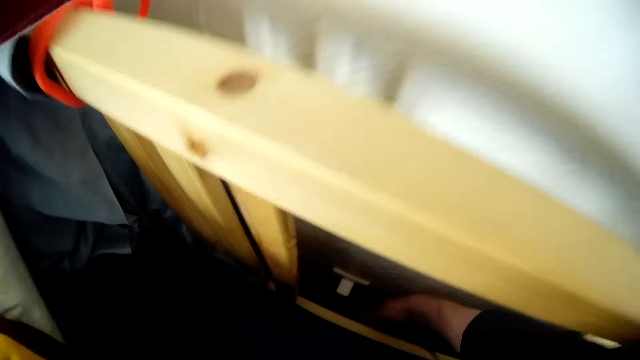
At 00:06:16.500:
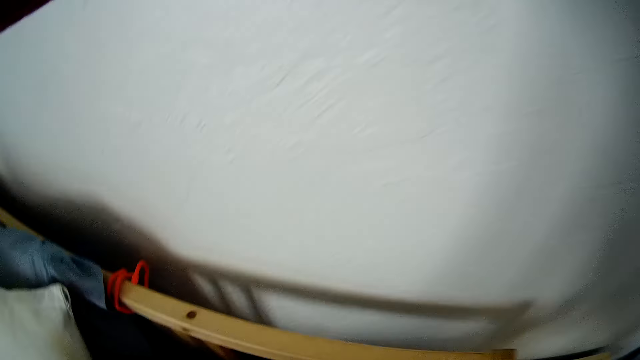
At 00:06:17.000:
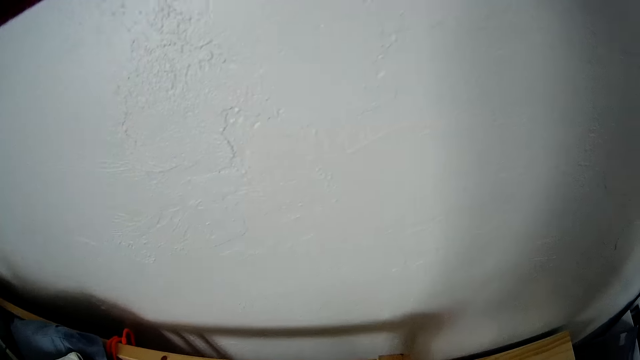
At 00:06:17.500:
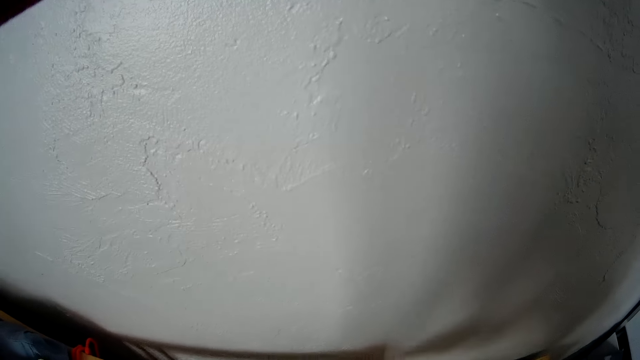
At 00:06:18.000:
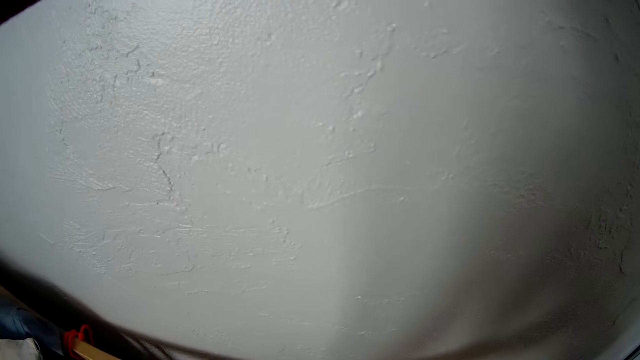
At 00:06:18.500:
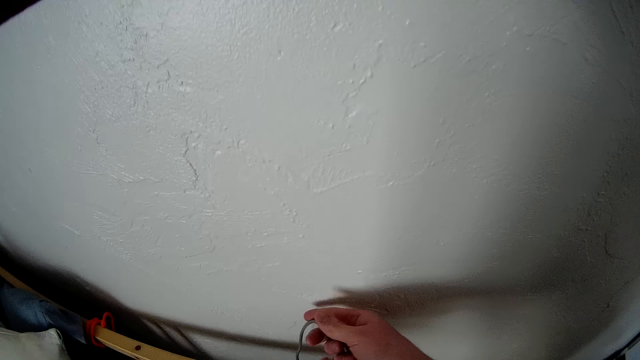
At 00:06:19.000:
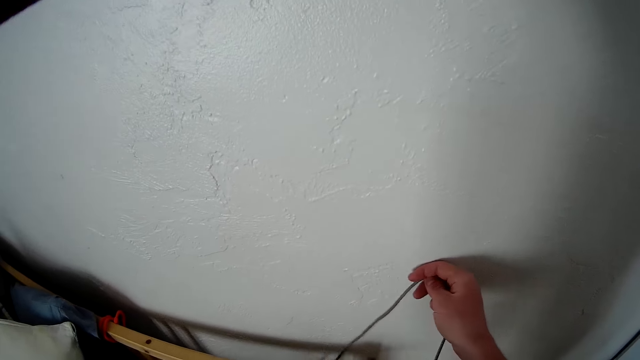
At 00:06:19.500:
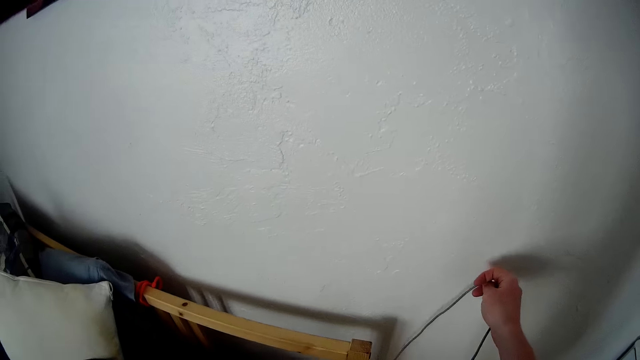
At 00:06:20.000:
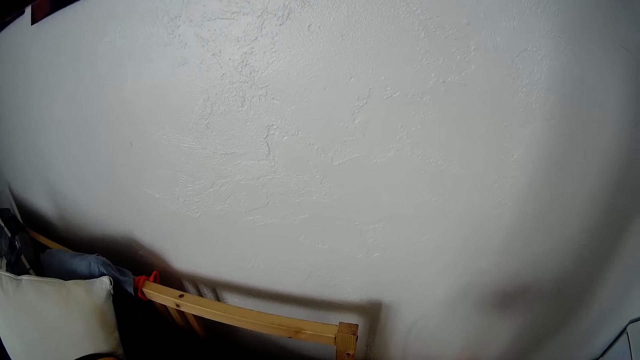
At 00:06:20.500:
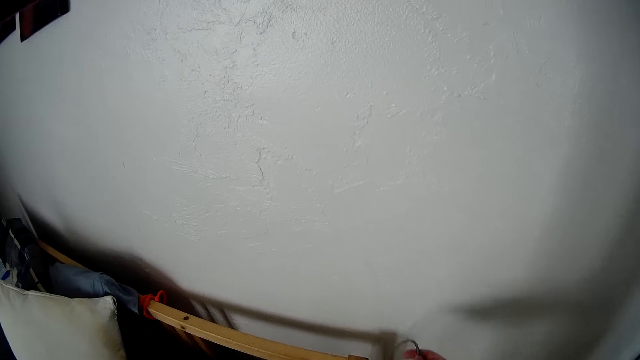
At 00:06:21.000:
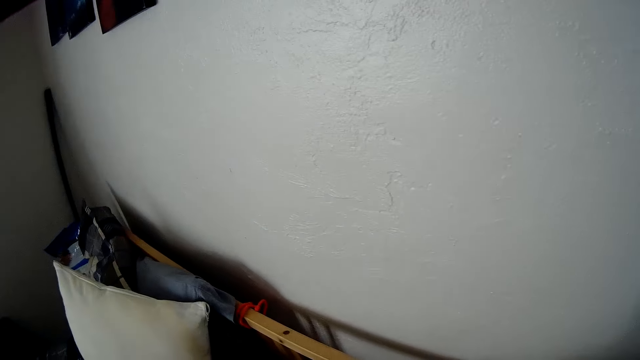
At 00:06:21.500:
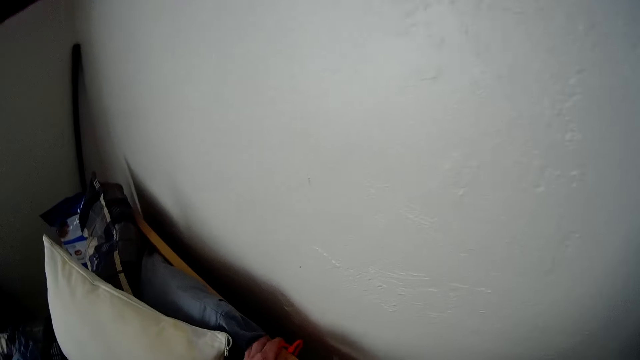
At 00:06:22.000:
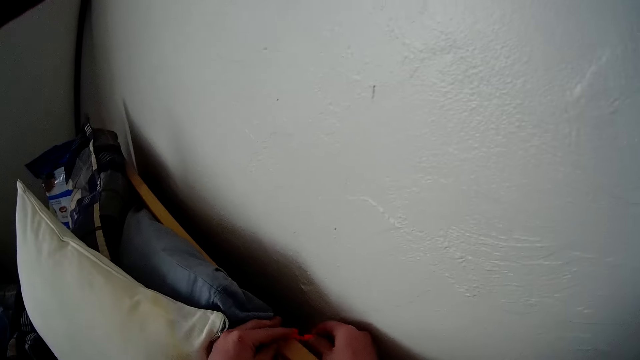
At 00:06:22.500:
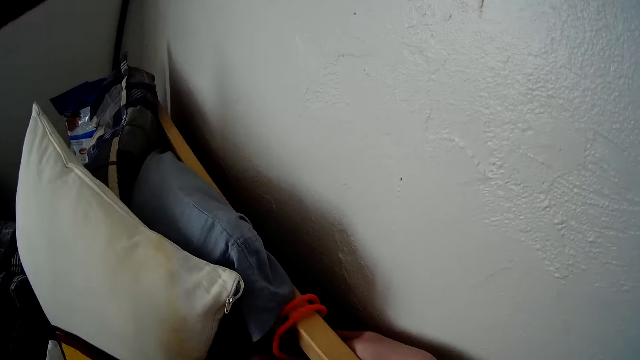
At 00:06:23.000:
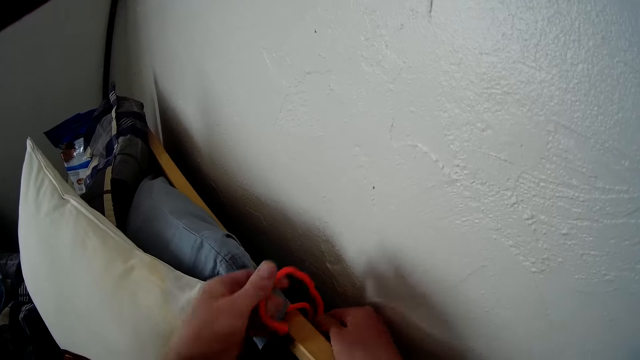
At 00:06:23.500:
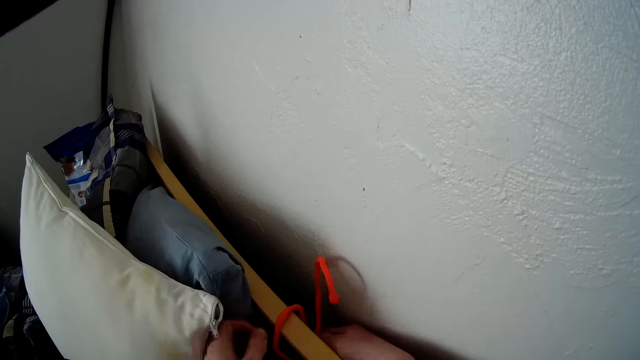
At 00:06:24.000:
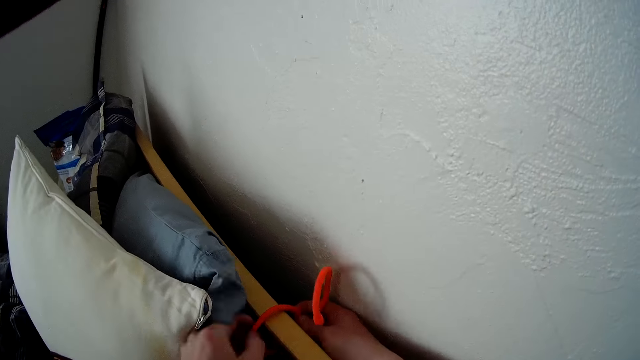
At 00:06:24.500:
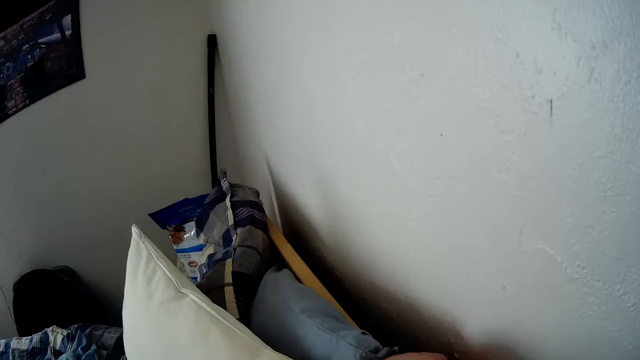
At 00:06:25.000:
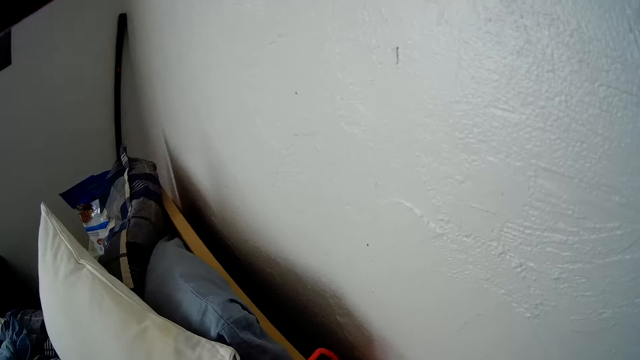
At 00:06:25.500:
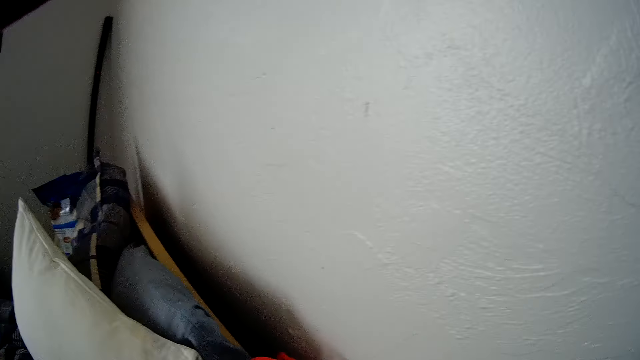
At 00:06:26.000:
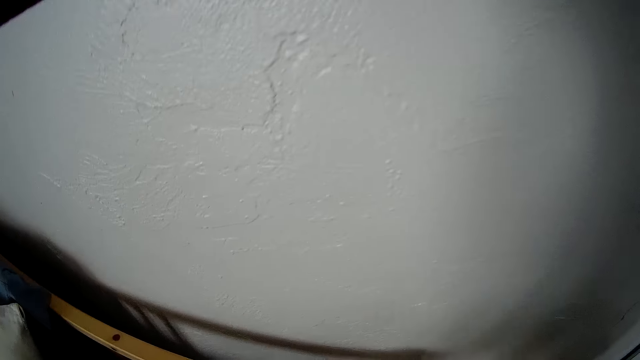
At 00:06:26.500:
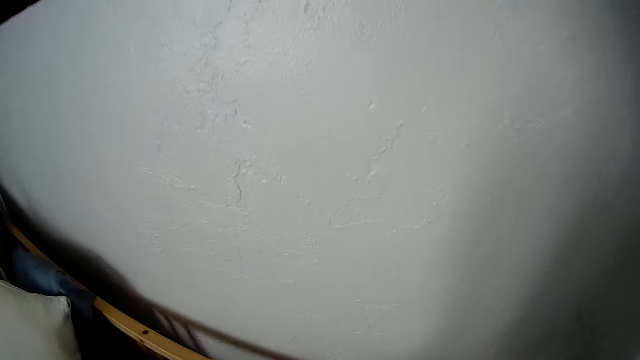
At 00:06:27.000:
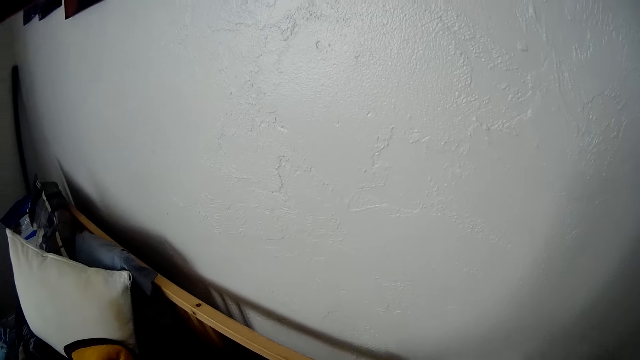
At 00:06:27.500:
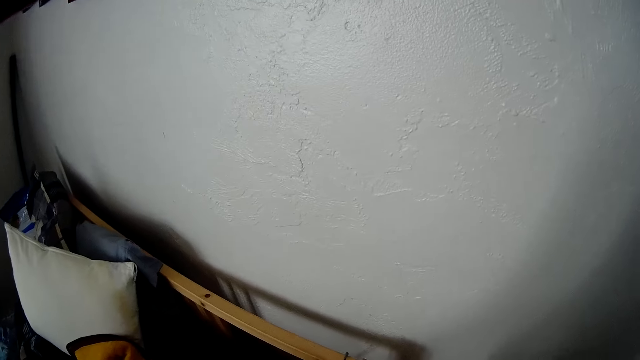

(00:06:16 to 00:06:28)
The camera wearer stretches a wire. They loose a rope from the headboard.

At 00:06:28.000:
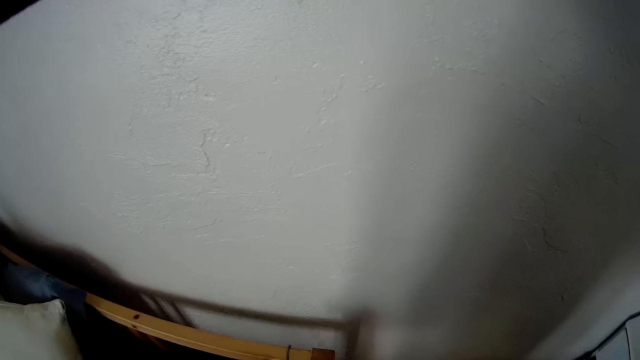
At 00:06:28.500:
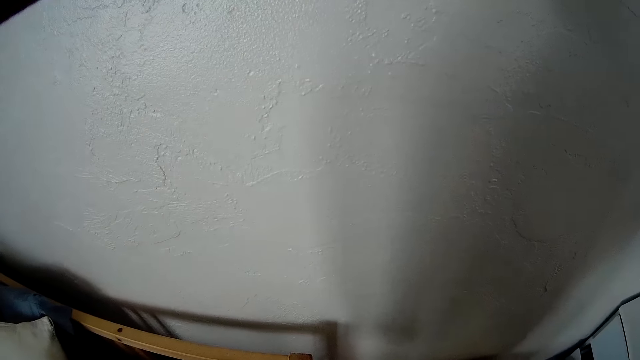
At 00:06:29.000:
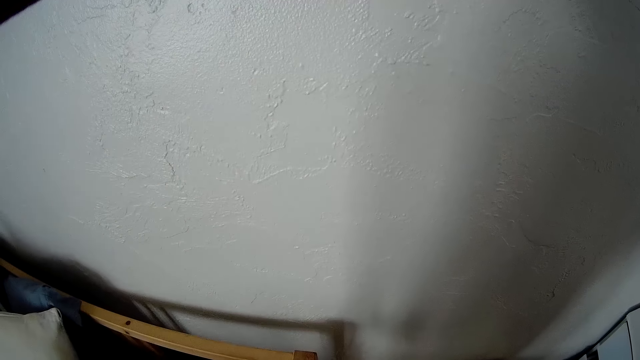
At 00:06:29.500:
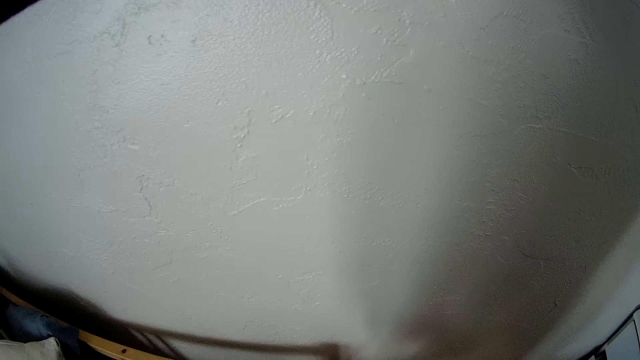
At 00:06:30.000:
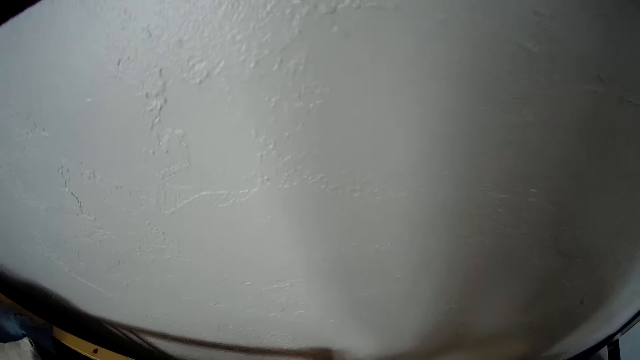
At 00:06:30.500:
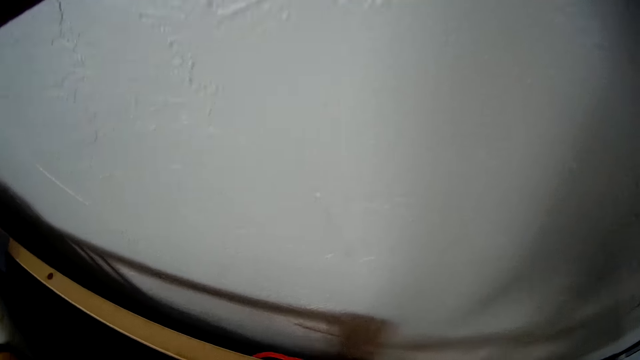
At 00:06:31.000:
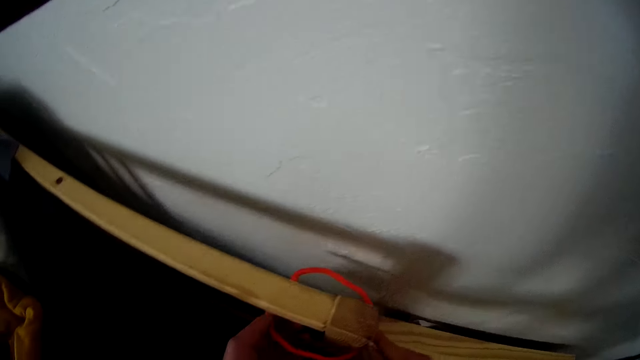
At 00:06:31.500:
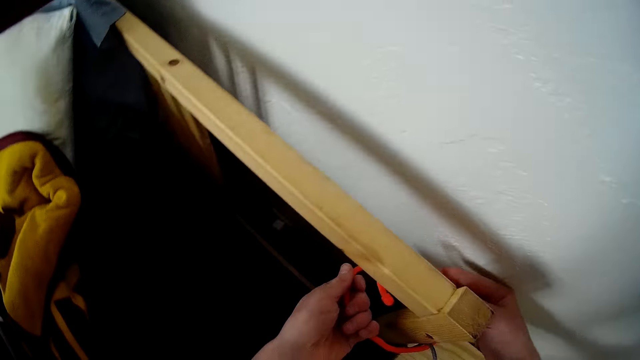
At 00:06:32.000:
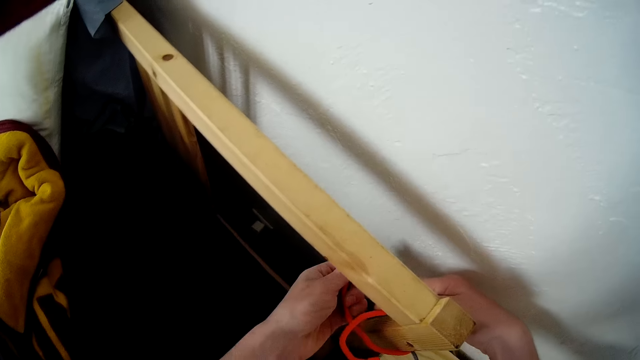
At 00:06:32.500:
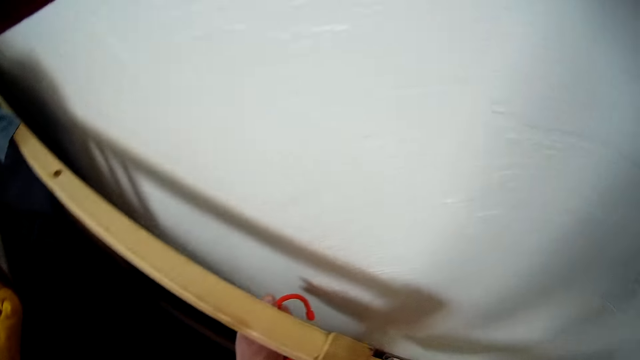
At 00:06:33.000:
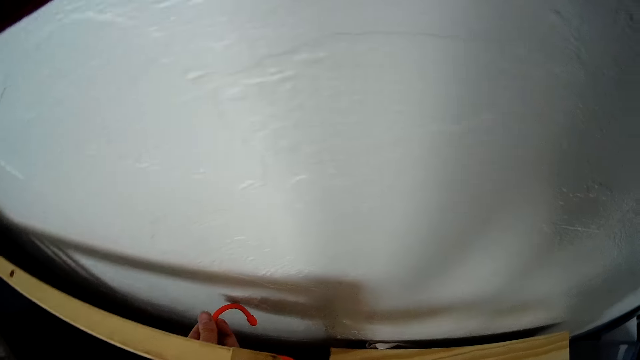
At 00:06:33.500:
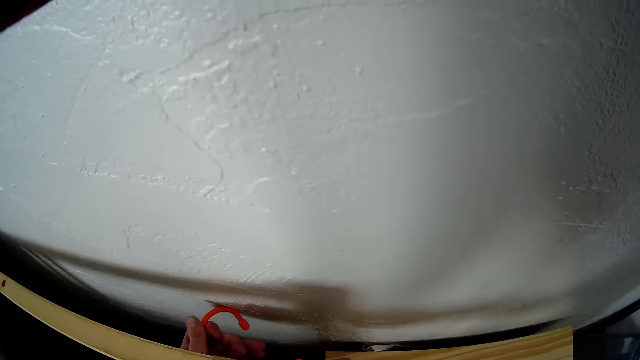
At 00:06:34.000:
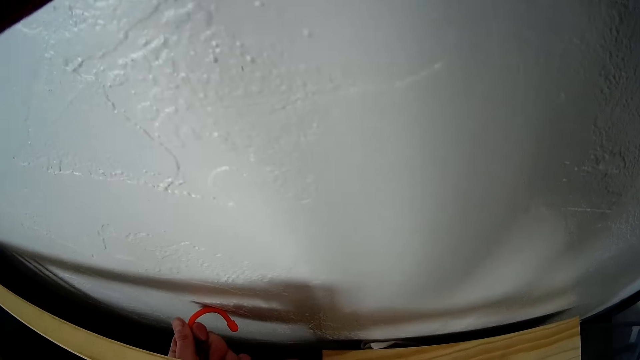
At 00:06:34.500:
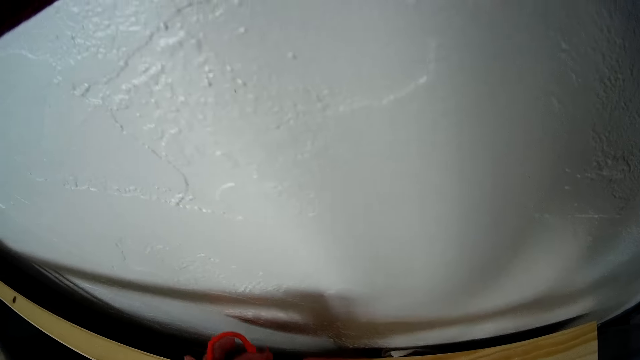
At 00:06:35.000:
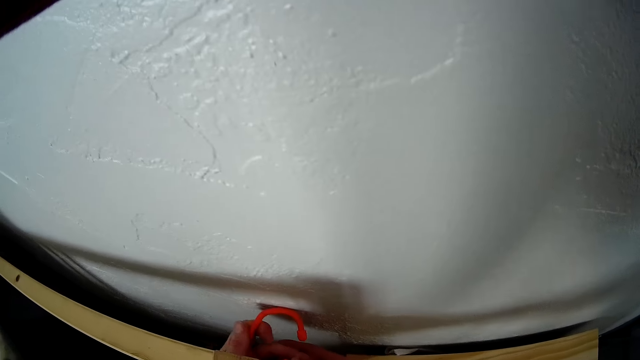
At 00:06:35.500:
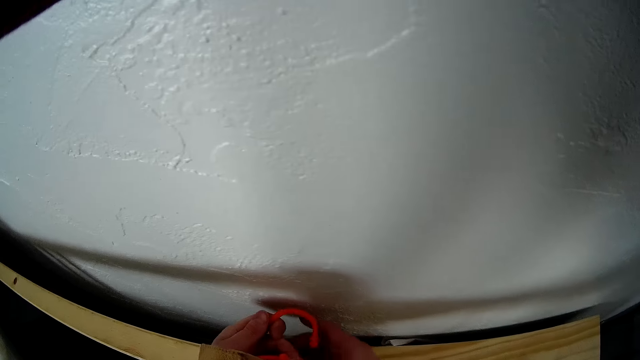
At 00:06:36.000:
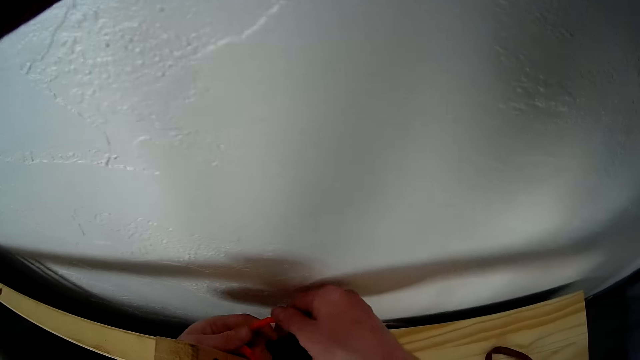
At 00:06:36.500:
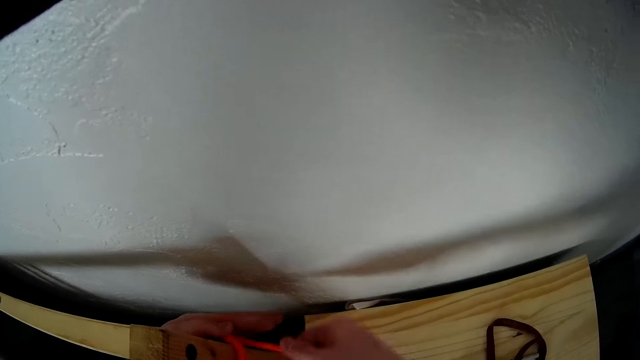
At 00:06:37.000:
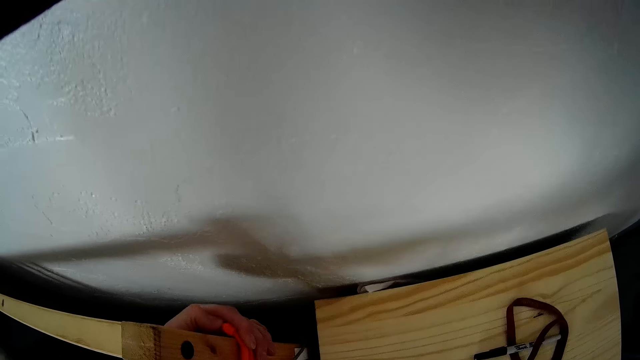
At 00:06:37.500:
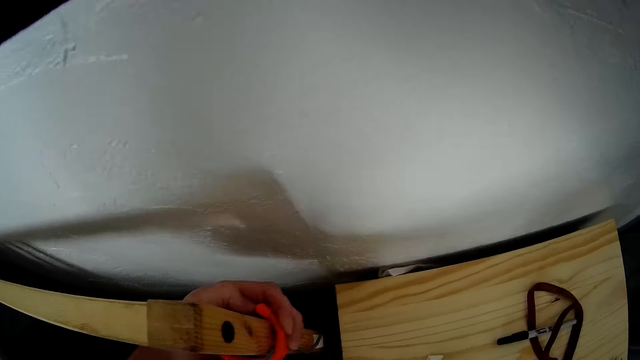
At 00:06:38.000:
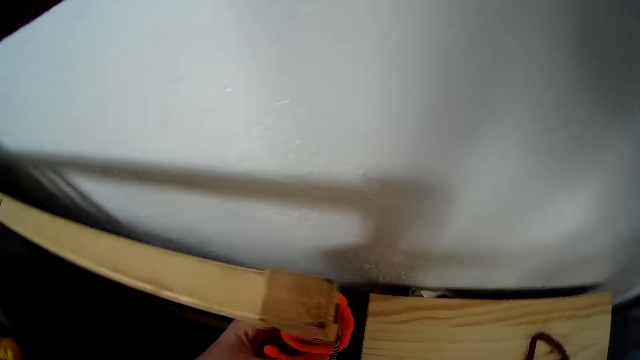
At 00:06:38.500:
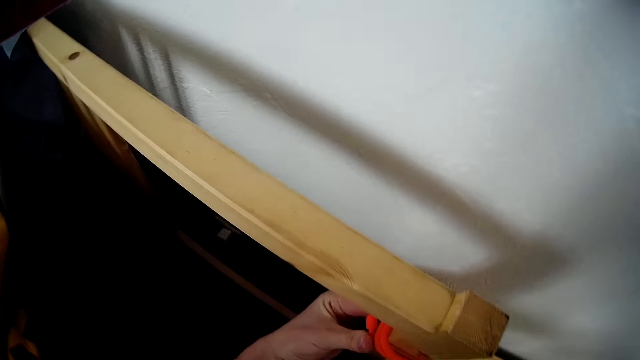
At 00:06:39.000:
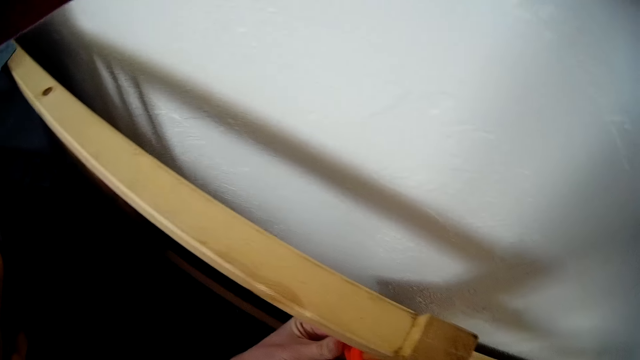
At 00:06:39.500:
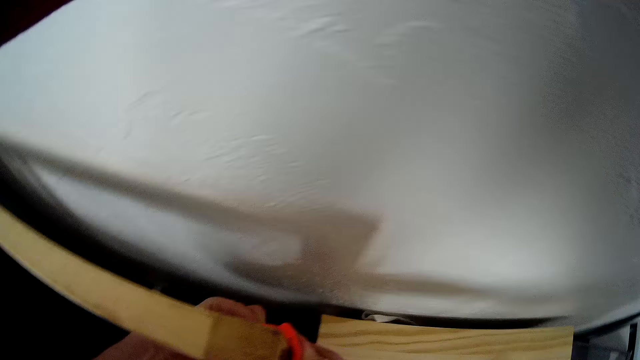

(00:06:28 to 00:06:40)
The camera wearer folds a rope on a bed. They tie the rope around the headboard.
